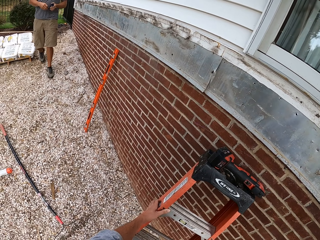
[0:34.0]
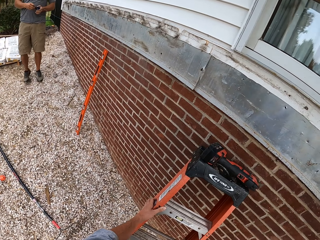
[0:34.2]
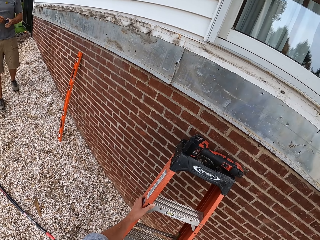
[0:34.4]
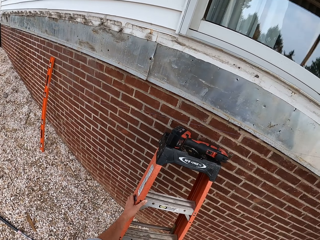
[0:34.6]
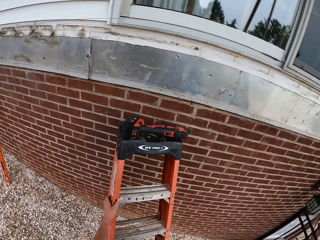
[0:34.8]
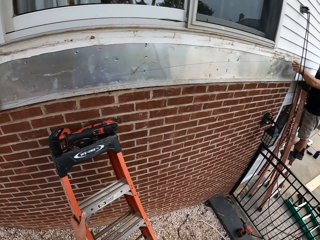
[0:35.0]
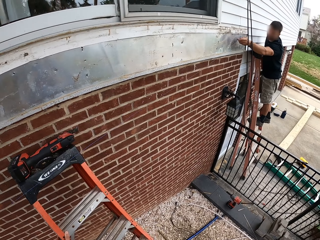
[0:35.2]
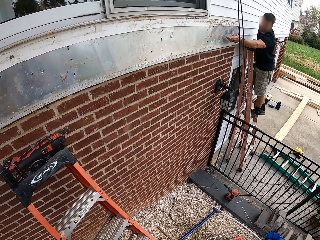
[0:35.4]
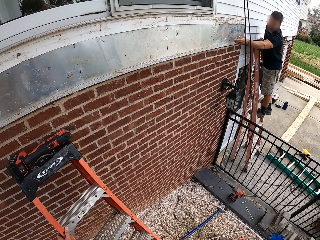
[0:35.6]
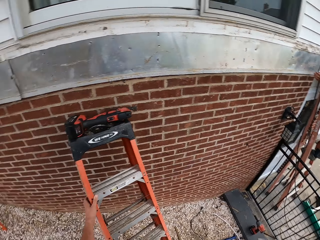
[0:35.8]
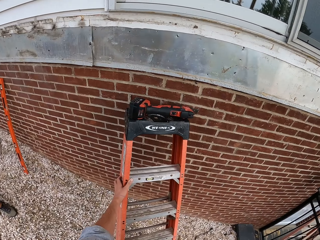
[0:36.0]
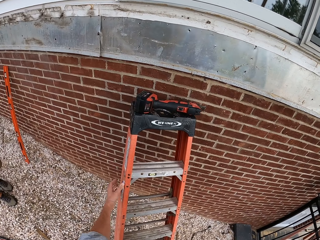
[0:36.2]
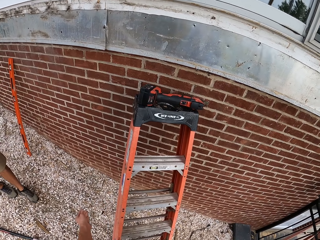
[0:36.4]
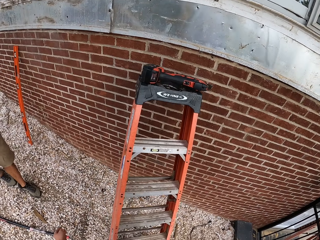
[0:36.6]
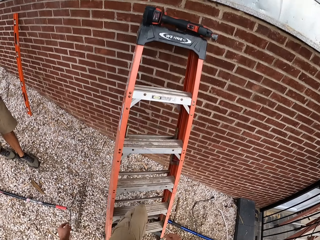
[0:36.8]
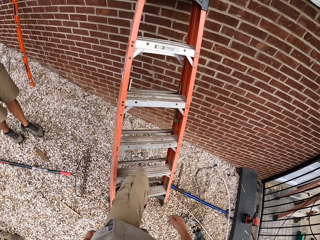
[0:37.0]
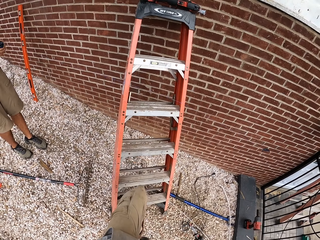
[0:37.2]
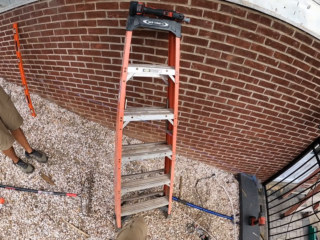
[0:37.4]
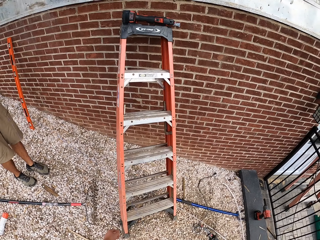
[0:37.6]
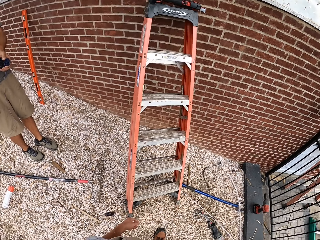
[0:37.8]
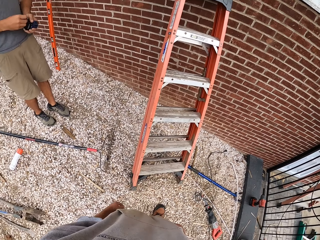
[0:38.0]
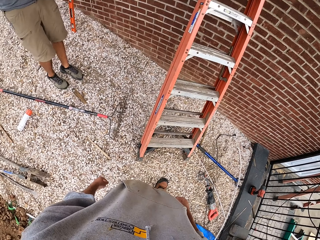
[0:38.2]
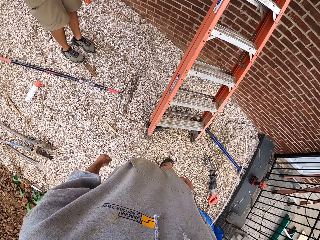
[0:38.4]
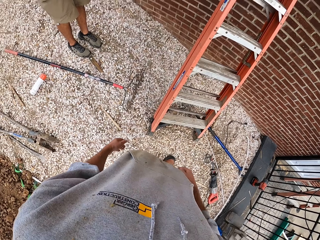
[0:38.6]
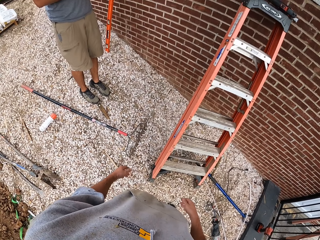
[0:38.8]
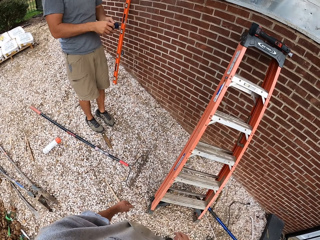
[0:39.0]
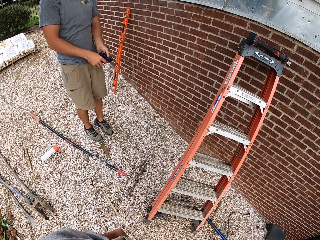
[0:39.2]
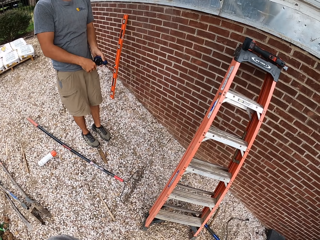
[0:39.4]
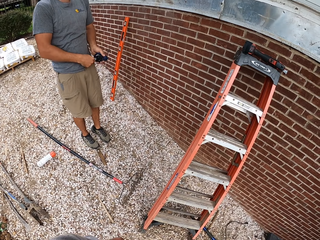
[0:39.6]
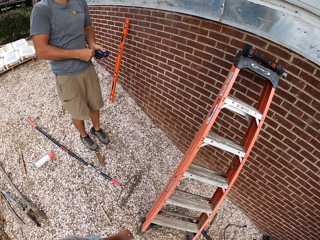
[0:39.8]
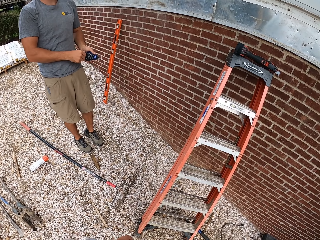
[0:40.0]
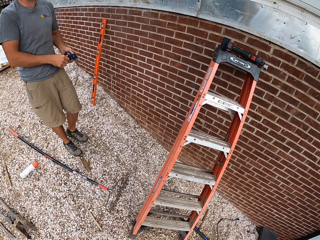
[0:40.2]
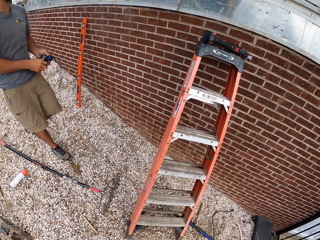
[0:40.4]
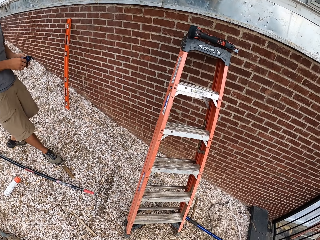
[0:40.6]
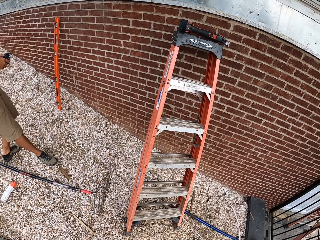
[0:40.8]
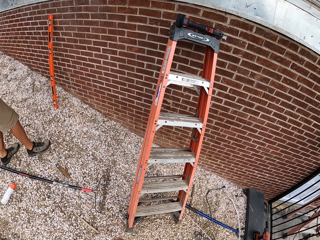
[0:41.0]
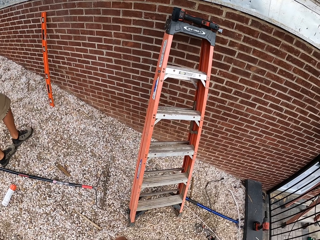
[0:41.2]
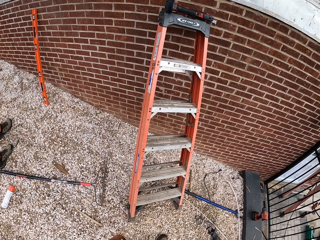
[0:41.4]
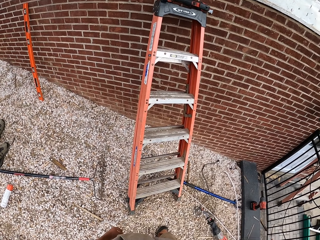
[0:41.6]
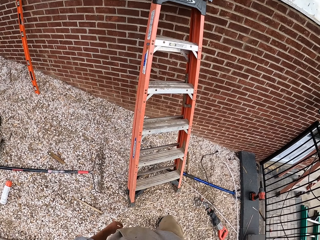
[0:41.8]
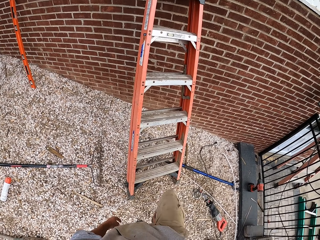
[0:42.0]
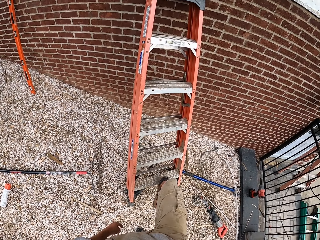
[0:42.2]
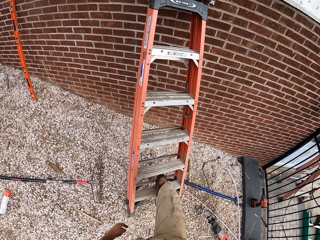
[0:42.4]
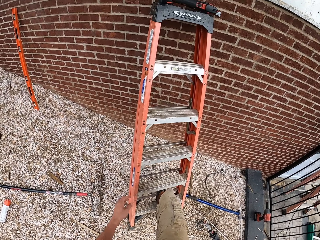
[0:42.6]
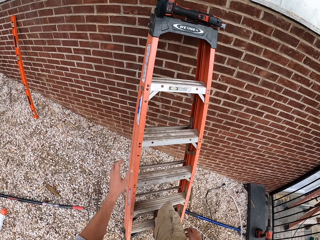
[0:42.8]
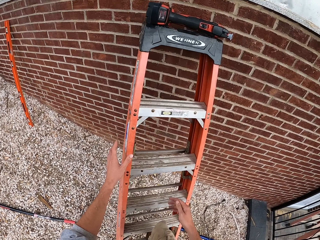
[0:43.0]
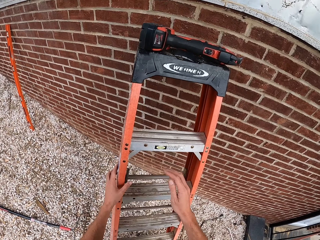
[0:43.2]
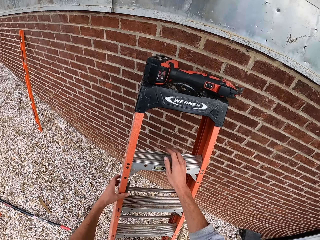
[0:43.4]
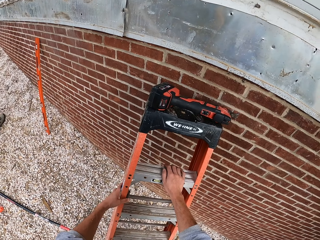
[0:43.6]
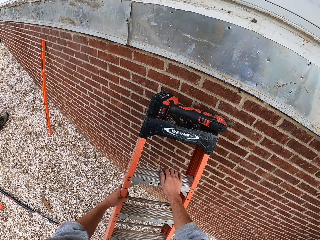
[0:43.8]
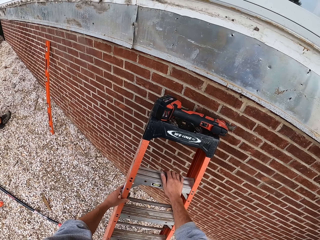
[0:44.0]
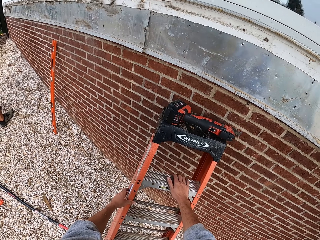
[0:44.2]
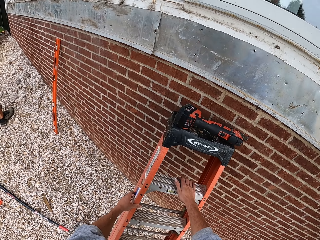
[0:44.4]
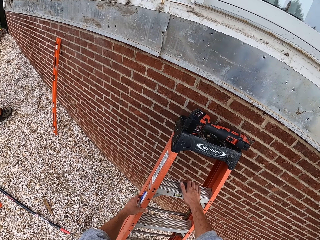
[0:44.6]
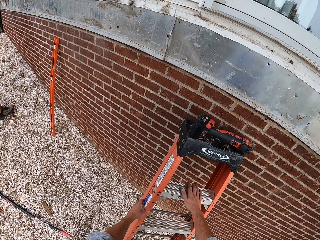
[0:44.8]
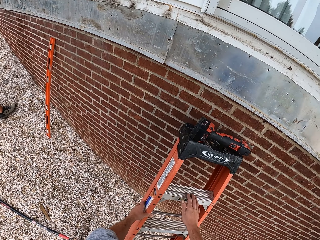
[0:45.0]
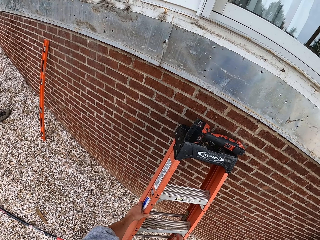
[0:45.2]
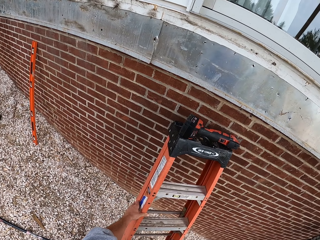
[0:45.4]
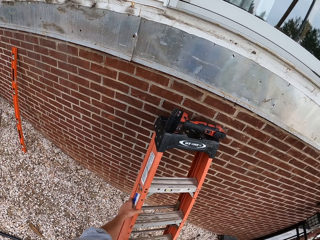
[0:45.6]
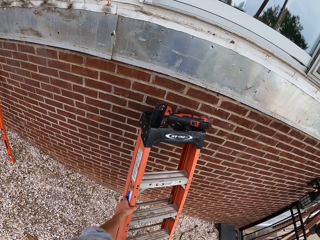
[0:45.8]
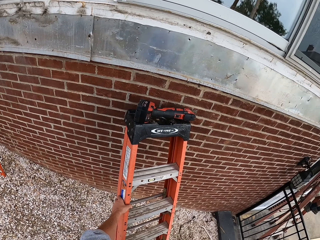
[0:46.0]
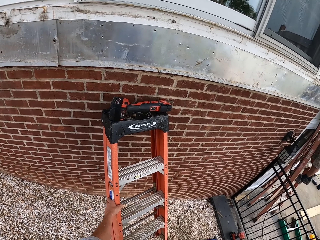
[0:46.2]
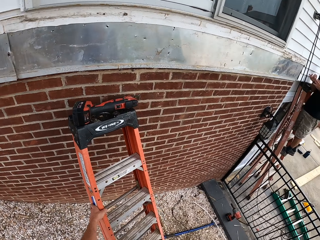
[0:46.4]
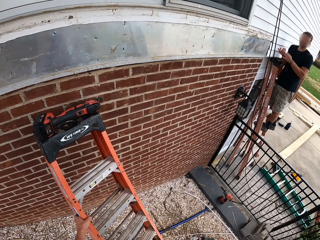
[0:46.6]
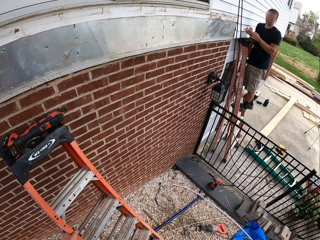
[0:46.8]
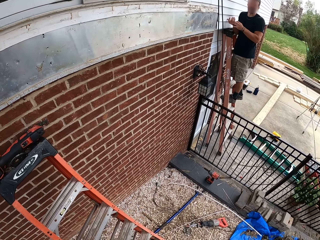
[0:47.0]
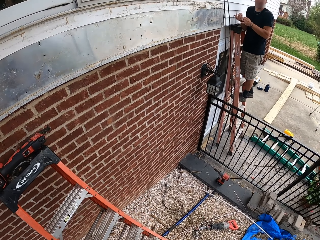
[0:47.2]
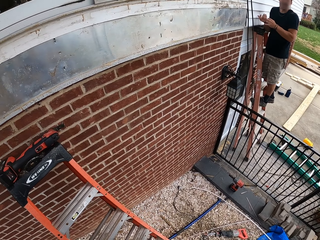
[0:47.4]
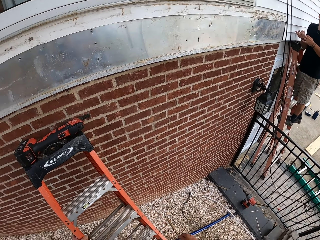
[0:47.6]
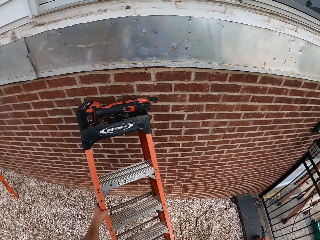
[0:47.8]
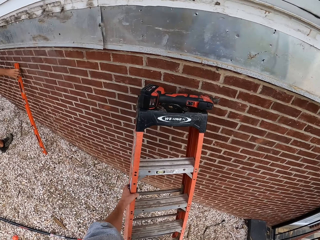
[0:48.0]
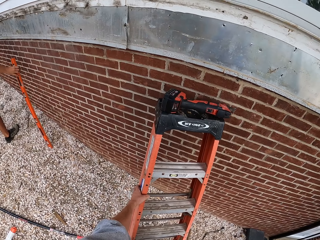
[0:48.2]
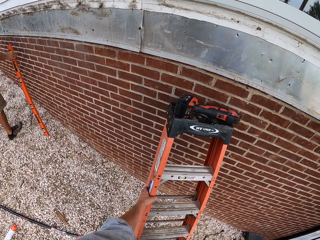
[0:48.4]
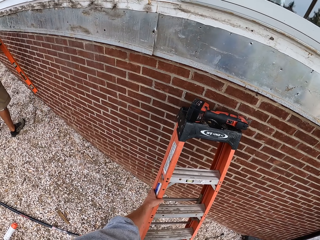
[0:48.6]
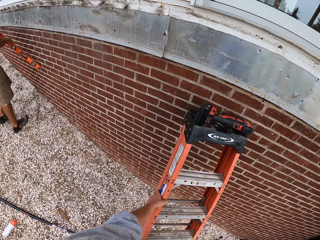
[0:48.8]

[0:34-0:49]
The camera wearer puts the right hand down. They hold the ladder with one hand. A man drops something. The camera wearer removes the hand from the ladder and lowers the left leg from the ladder. Another man rolls something. The camera wearer stands. The first man turns right. The other man walks around. The camera wearer lifts the right leg, climbs the ladder with one leg, rests the leg on the ladder. They hold on the ladder. They touch the ladder with both hands. They release the right hand from the ladder. They hold the ladder with one hand. They look around.

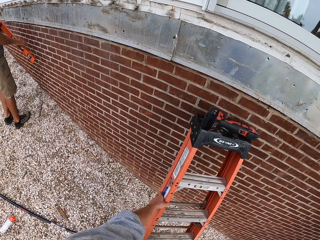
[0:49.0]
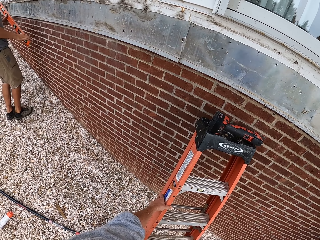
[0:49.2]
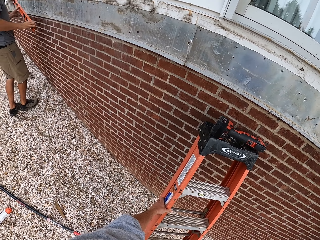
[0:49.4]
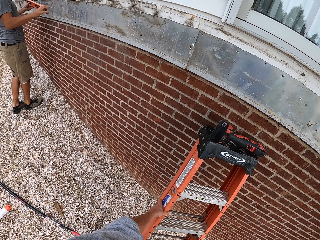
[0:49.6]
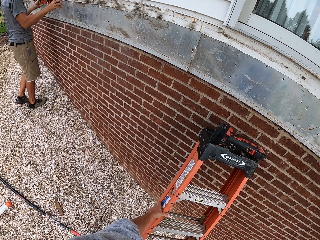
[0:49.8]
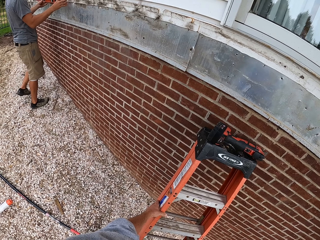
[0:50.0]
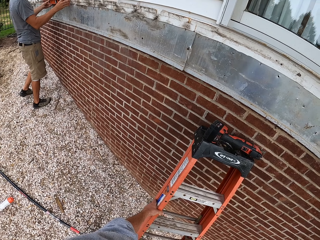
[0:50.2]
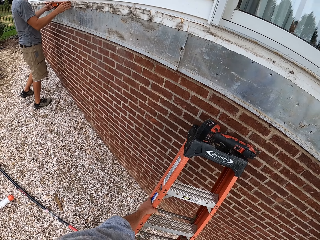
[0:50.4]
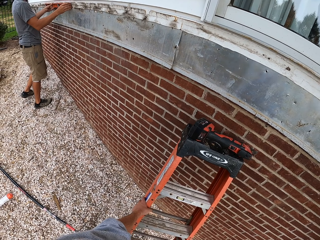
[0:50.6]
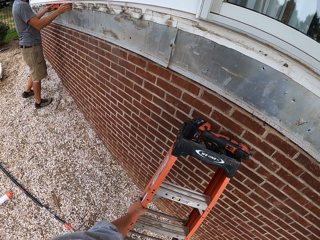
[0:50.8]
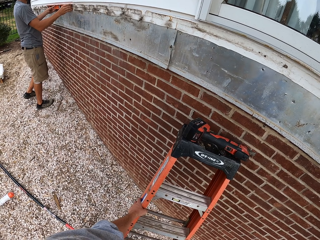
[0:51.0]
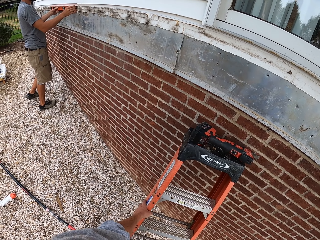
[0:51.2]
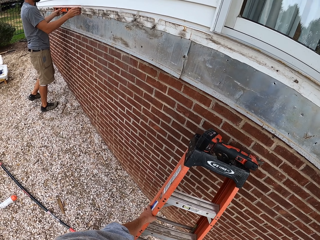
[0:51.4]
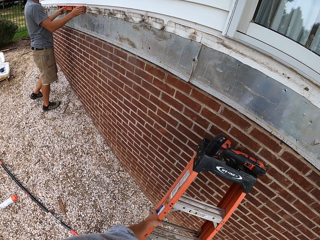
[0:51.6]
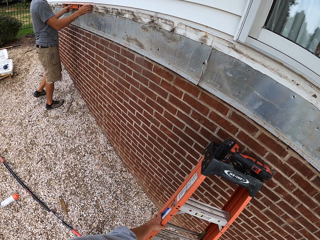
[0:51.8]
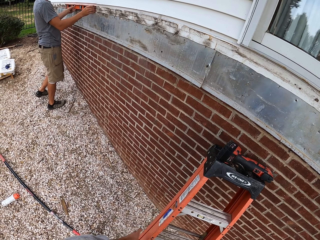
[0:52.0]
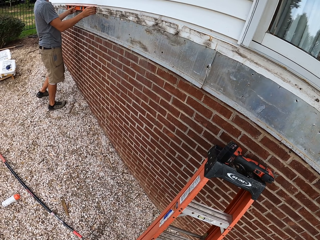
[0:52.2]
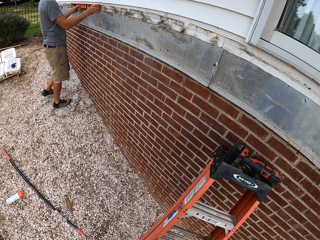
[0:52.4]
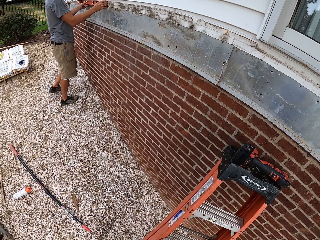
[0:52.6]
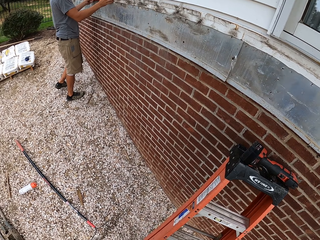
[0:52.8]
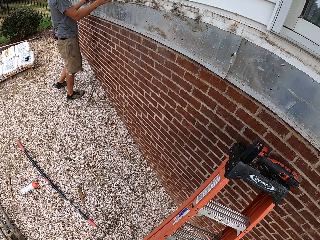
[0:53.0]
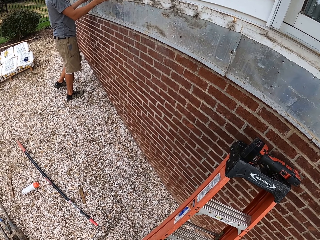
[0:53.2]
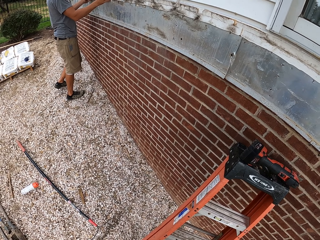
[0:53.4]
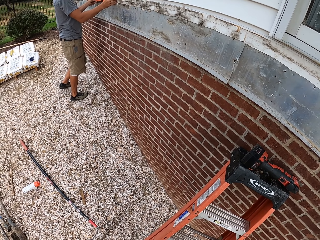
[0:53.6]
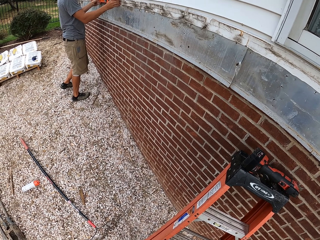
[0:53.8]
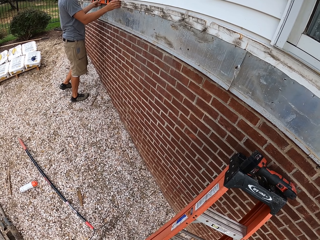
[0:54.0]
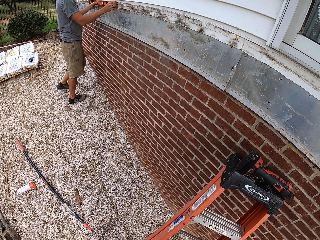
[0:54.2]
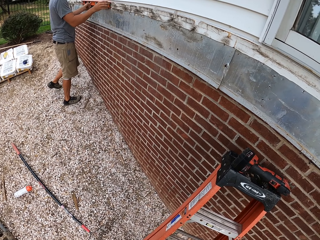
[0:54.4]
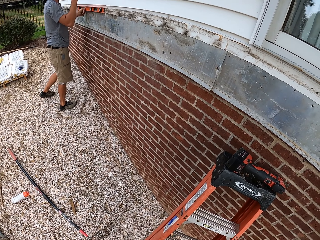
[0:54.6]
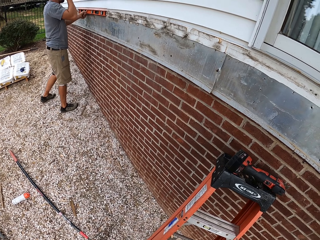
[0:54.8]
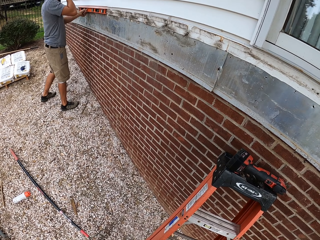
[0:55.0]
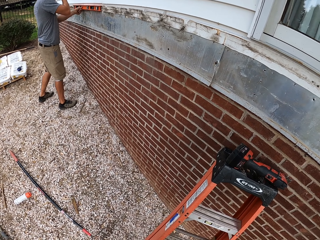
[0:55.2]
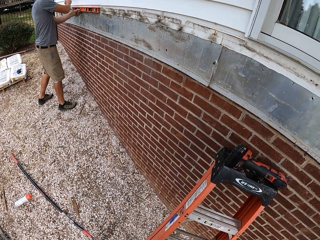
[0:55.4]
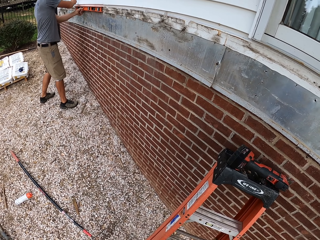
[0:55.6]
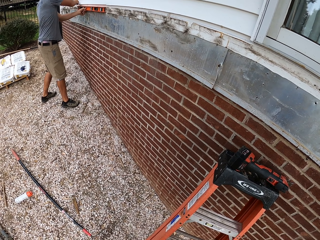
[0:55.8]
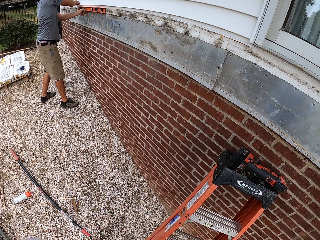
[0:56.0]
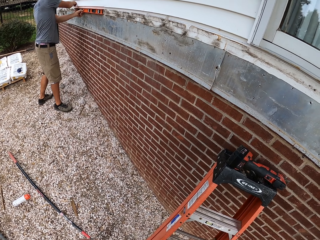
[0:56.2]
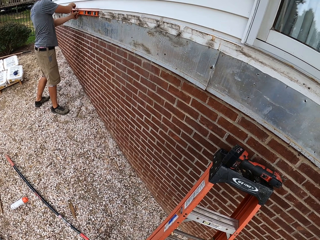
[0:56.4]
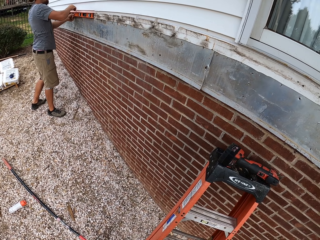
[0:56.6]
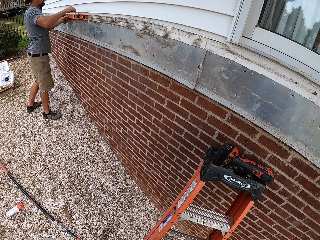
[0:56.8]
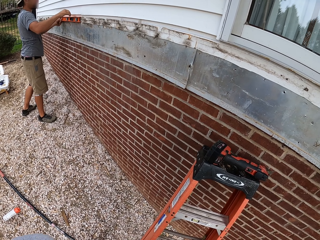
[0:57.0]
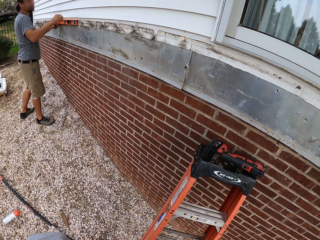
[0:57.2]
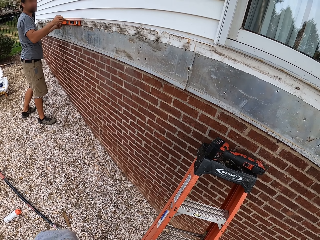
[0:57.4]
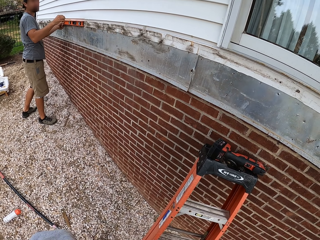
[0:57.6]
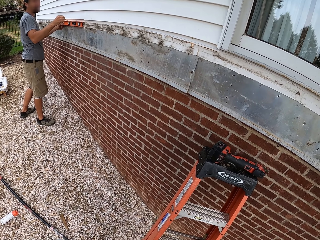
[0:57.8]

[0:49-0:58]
A man places something on the wall. The man picks up something. The camera wearer releases the right hand from the ladder. The man draws along something.
